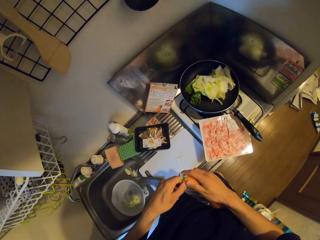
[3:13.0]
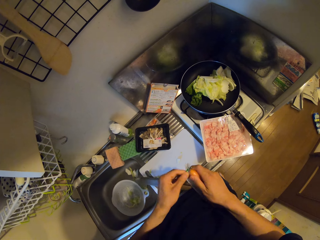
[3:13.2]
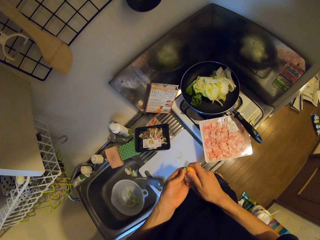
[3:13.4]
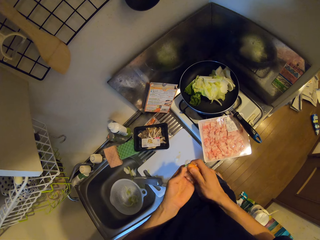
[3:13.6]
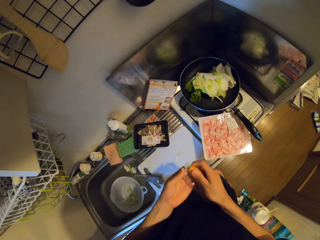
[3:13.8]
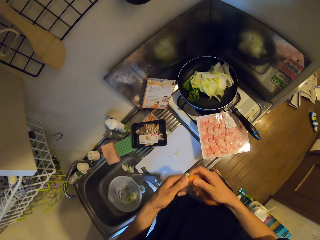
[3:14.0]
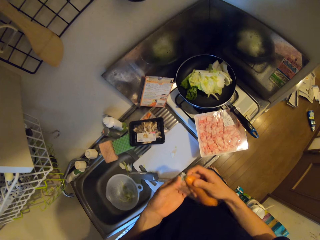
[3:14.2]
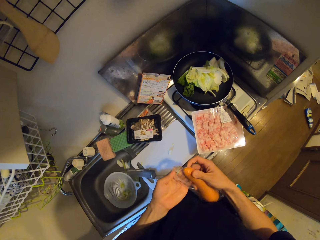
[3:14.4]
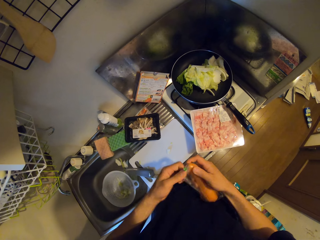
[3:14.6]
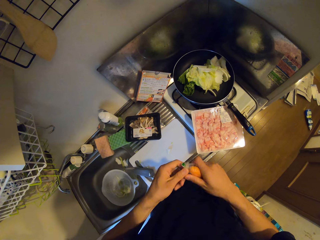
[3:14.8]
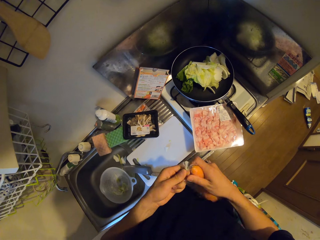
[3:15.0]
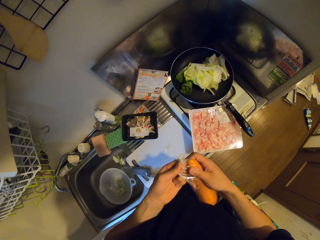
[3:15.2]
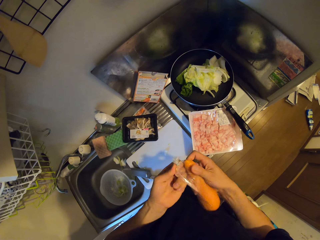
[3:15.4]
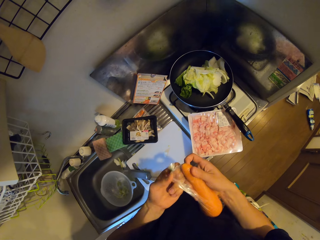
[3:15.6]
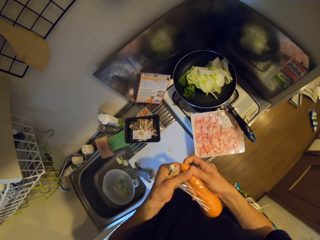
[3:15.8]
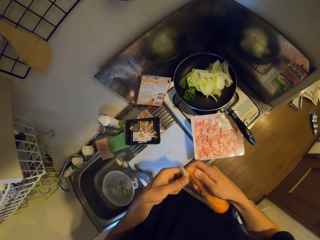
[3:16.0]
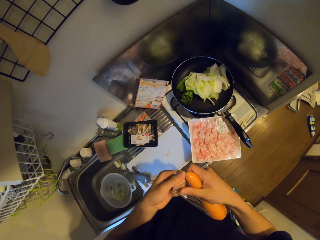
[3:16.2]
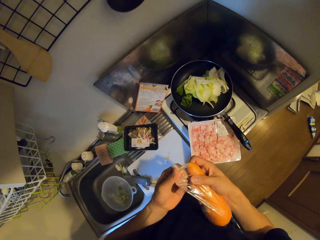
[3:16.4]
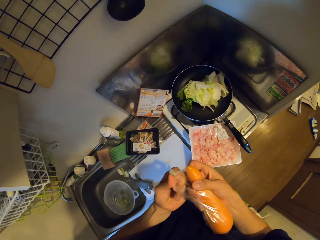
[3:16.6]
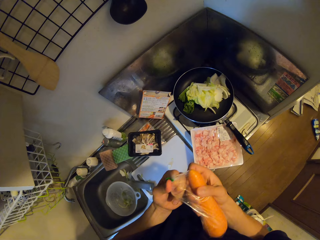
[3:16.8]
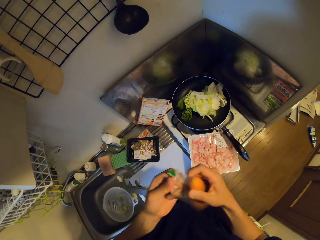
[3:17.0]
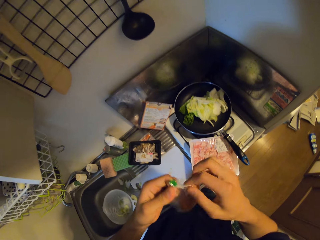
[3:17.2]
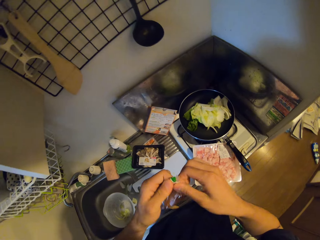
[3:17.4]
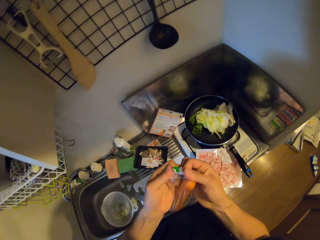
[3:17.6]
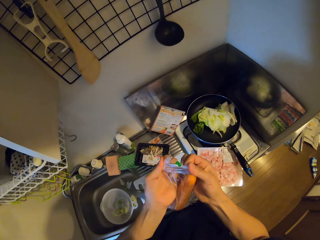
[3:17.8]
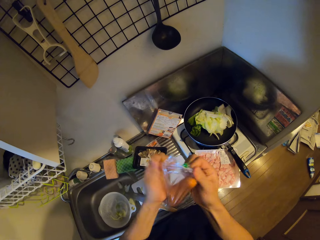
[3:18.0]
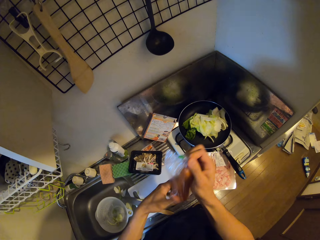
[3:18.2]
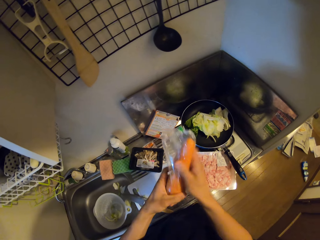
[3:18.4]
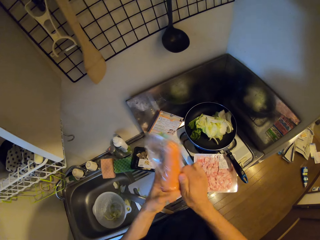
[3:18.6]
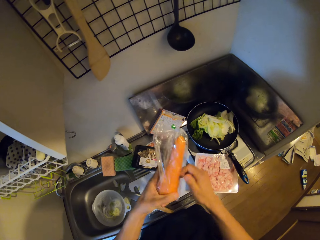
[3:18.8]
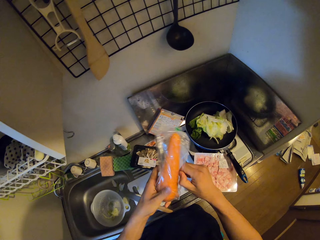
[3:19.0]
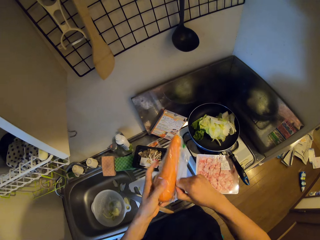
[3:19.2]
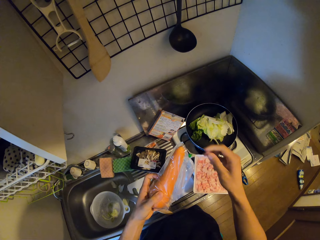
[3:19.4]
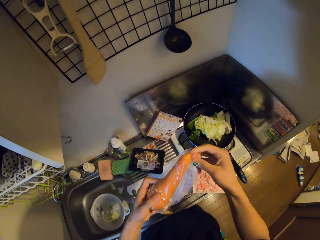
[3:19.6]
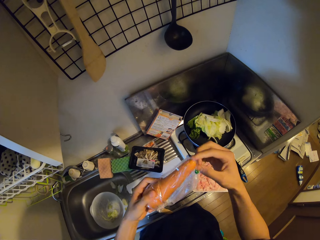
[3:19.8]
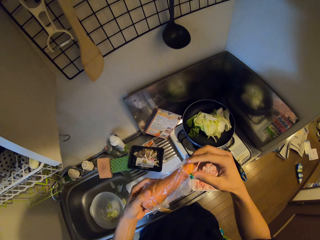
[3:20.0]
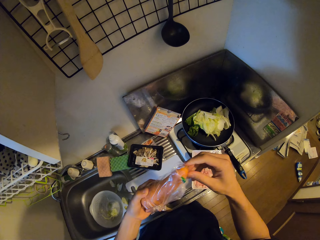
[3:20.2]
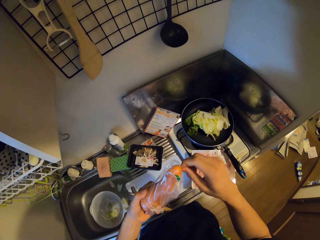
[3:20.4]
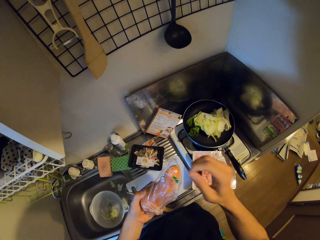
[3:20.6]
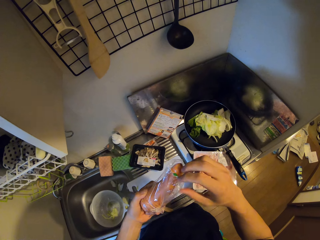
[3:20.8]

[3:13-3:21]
The camera wearer removes the nylon covering the carrot. They tear the wrapping paper. They pull the wrapping paper.

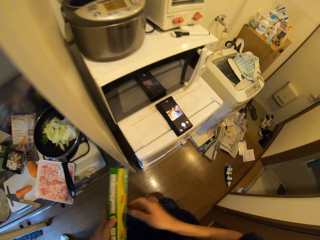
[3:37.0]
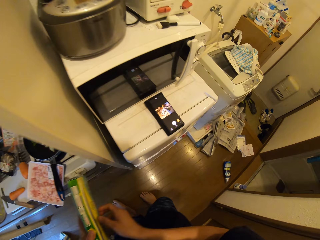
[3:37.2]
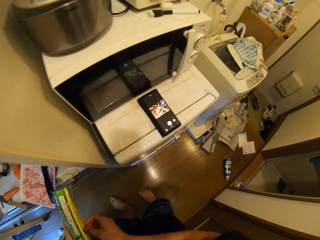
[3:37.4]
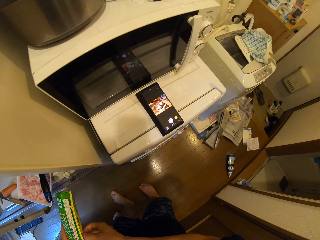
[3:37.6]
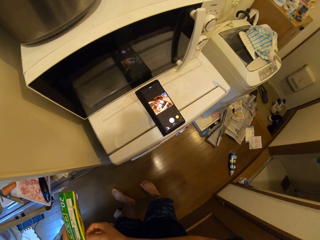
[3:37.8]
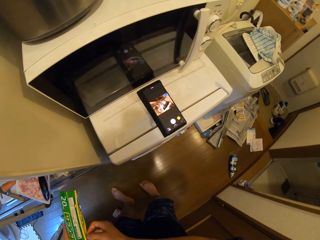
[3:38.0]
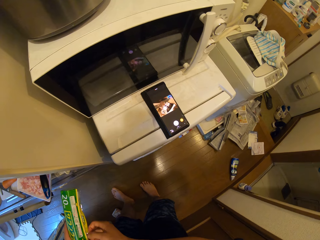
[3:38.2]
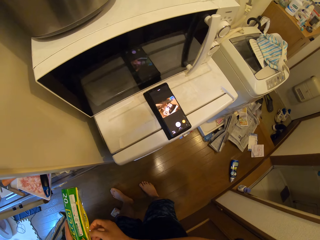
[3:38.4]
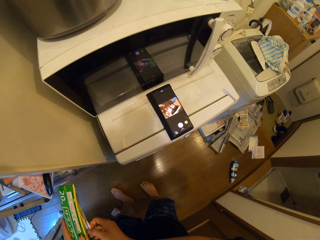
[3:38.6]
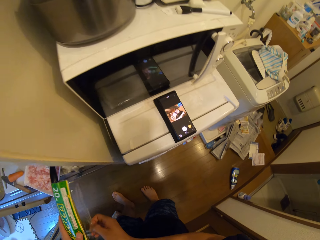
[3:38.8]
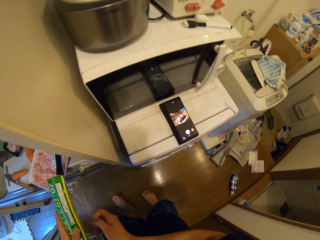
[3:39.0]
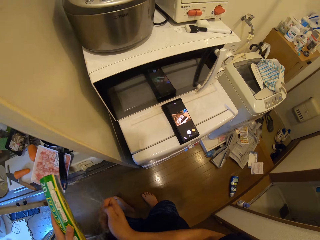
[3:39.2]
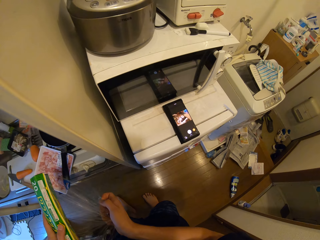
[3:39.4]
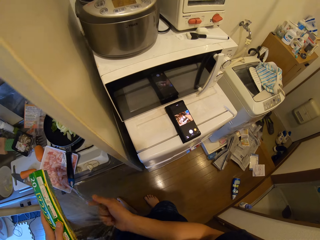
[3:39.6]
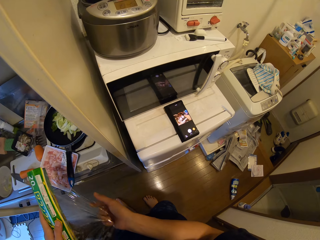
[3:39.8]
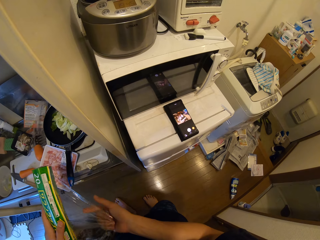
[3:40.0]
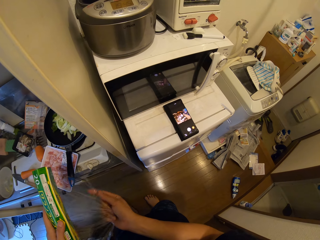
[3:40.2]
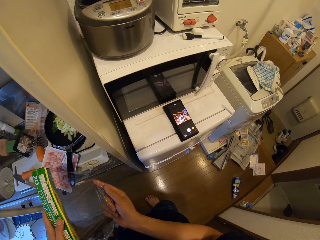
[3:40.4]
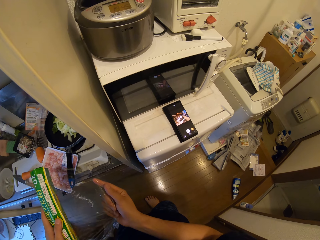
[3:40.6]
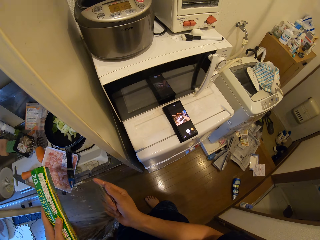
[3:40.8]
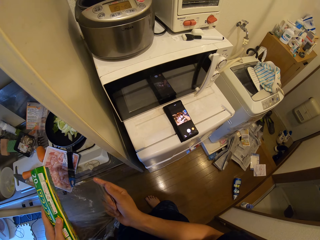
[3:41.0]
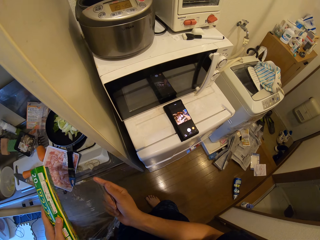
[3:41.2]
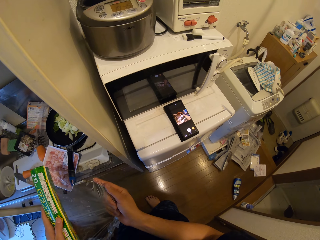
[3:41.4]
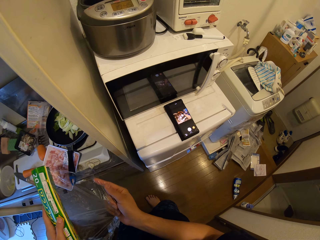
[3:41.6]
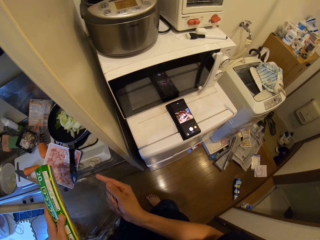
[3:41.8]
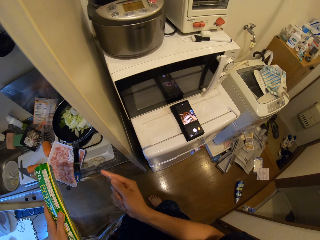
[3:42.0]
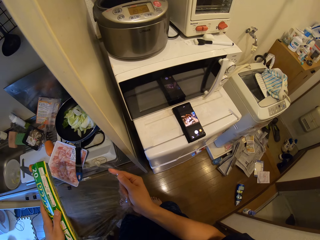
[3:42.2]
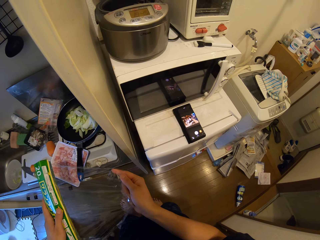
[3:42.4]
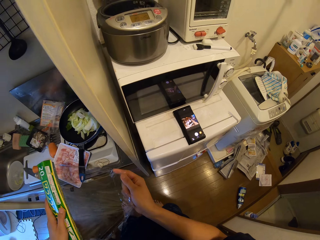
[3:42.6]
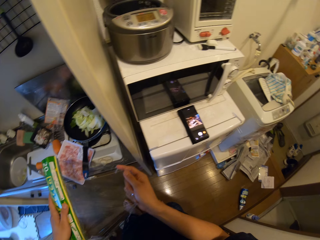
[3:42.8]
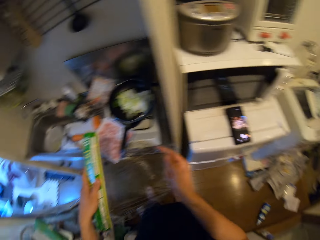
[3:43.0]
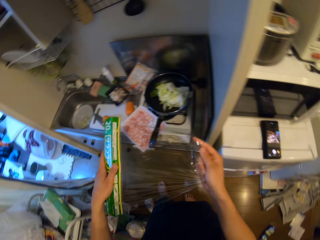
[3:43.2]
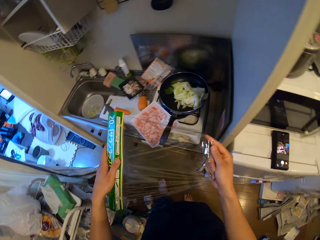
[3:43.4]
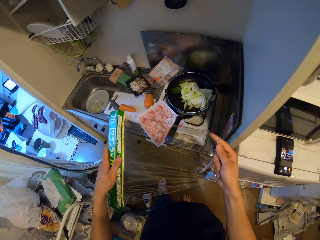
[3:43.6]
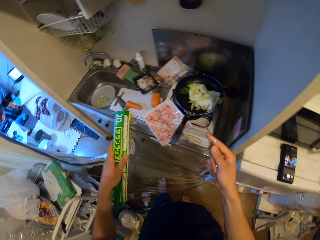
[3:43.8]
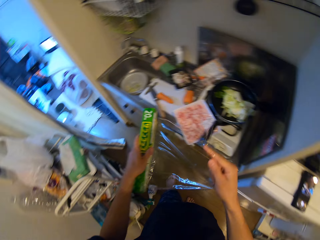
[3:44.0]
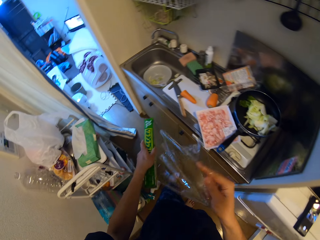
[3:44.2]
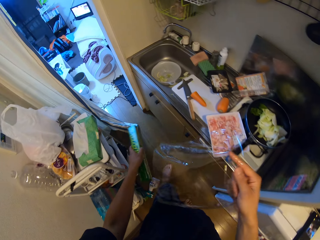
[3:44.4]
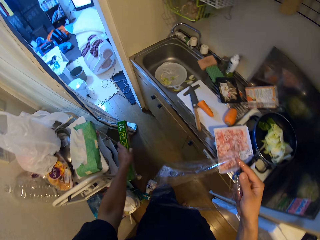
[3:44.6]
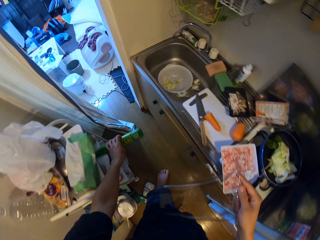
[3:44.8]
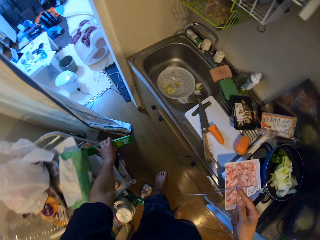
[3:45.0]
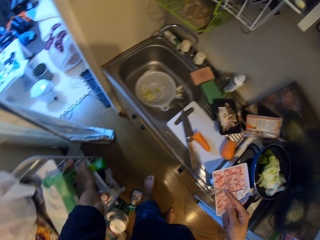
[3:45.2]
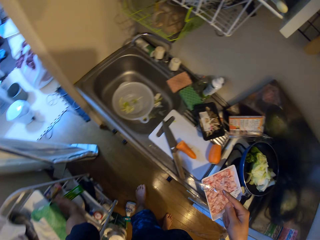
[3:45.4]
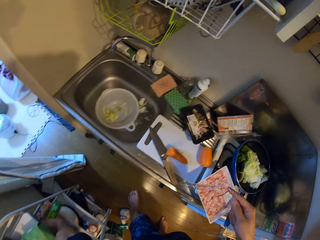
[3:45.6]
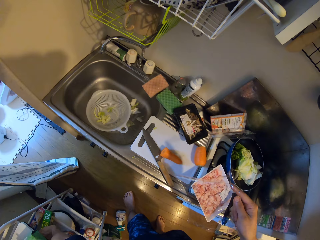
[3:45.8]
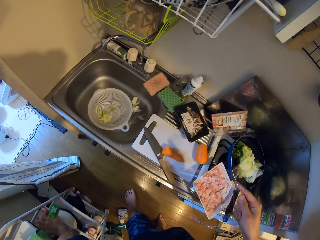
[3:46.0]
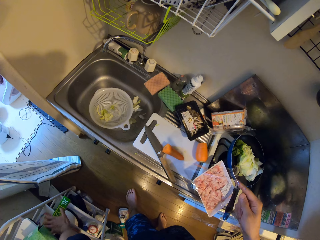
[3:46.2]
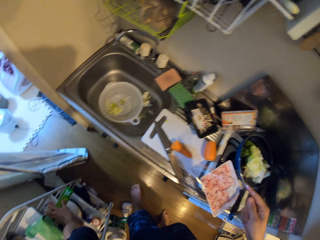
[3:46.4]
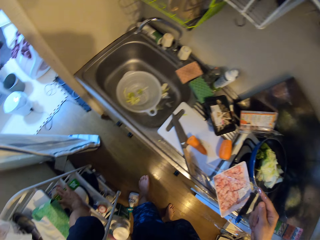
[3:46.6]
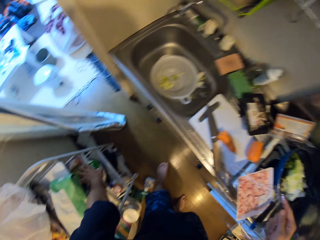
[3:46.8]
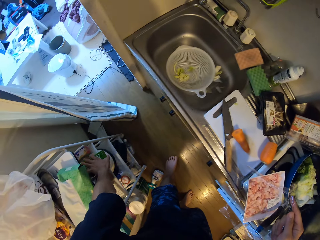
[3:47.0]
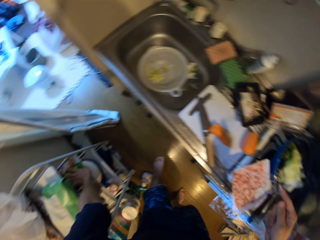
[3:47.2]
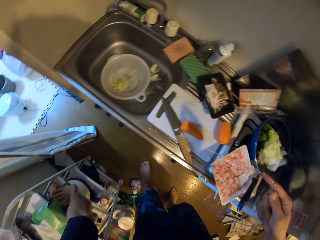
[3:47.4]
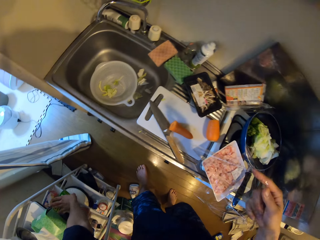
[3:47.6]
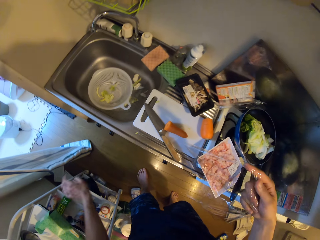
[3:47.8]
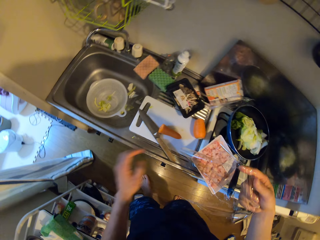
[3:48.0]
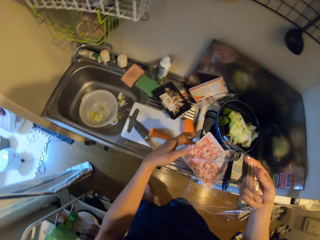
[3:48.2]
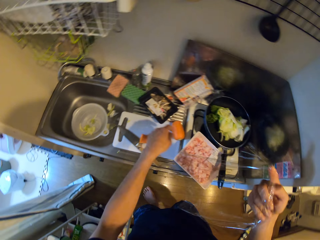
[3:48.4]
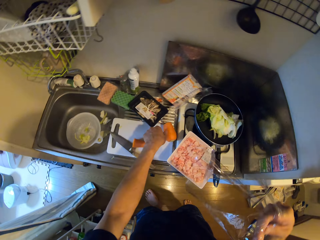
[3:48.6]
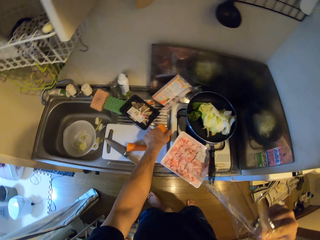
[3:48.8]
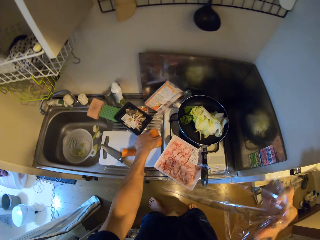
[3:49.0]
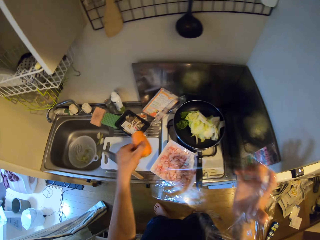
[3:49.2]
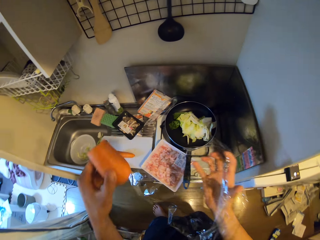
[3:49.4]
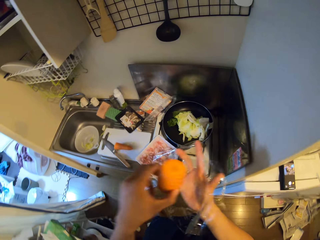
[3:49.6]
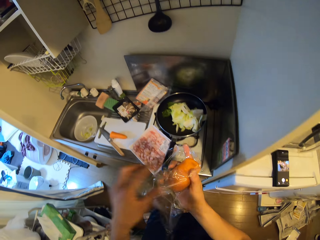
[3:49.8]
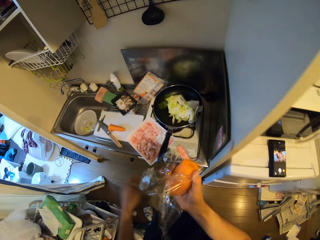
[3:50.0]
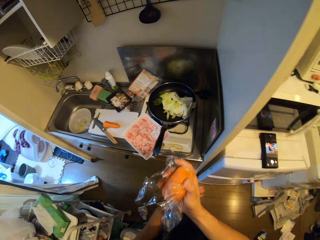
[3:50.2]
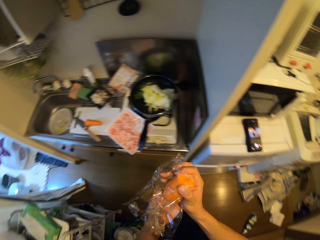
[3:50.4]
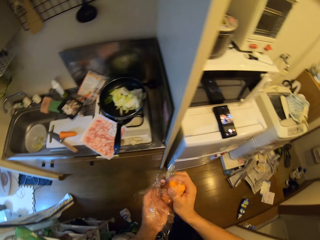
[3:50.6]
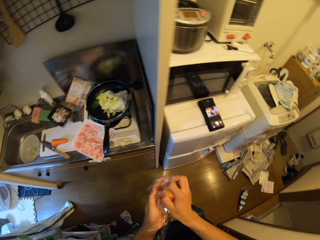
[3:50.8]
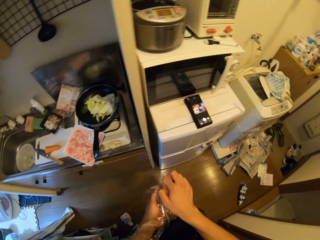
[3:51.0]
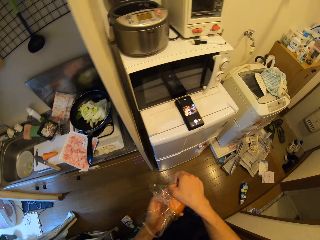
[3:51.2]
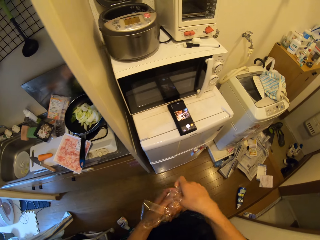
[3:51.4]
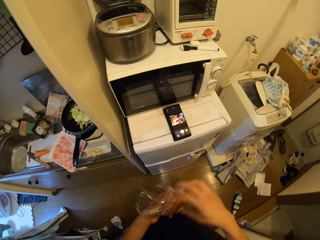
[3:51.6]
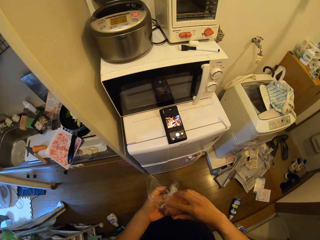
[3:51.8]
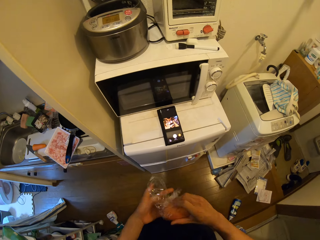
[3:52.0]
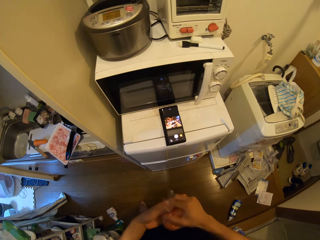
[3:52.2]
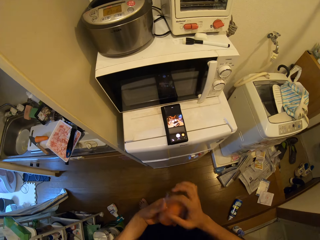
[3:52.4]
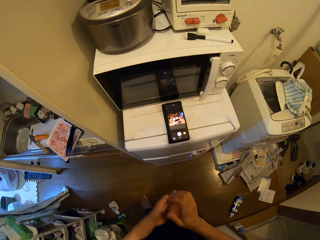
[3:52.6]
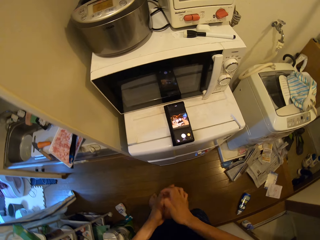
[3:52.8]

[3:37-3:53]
The camera wearer pulls the cling plastic wrap. They cut the cling plastic wrap. They put the cling plastic wrap box on a rack. They pick the carrot from the cutting board. They wrap the carrot with the cling plastic paper.
